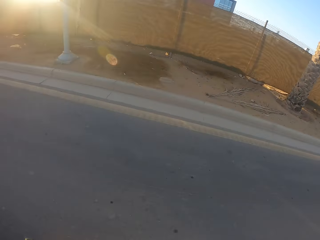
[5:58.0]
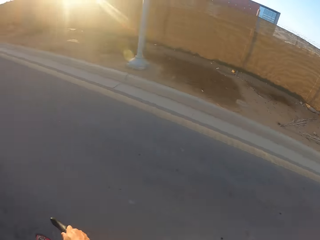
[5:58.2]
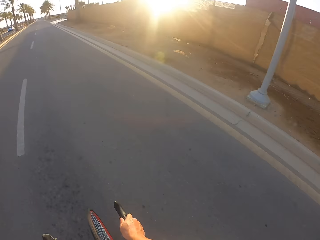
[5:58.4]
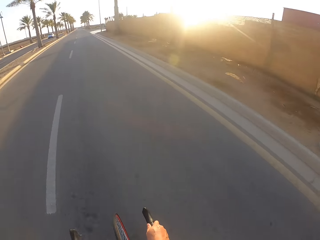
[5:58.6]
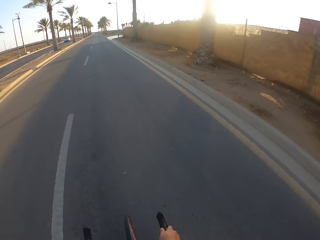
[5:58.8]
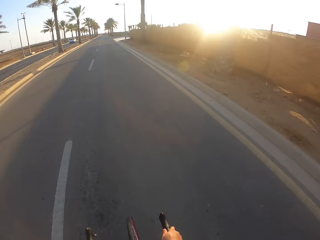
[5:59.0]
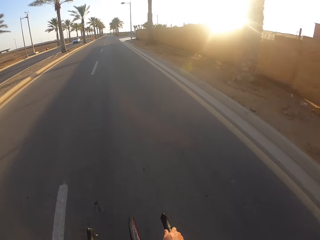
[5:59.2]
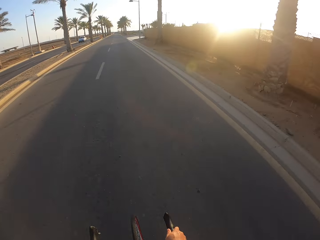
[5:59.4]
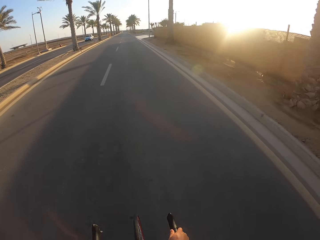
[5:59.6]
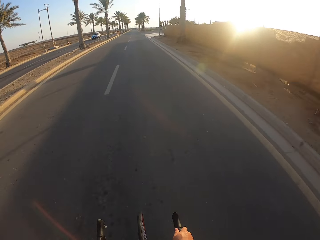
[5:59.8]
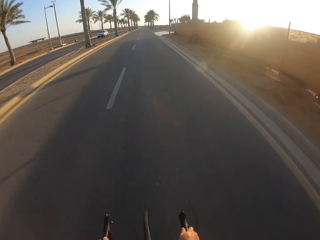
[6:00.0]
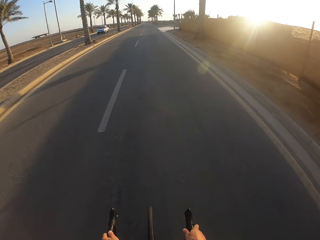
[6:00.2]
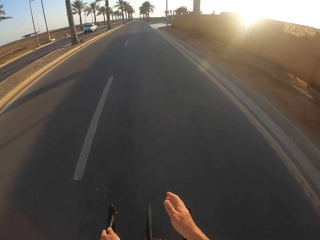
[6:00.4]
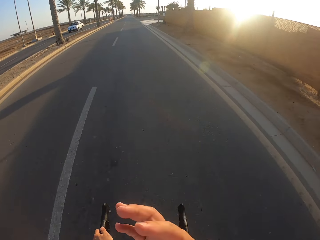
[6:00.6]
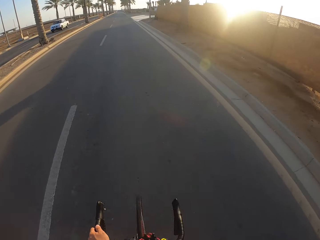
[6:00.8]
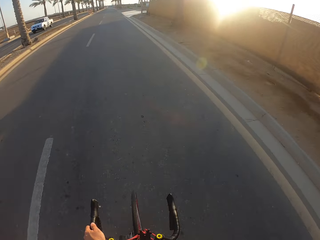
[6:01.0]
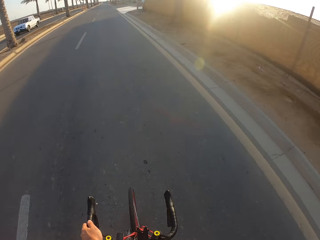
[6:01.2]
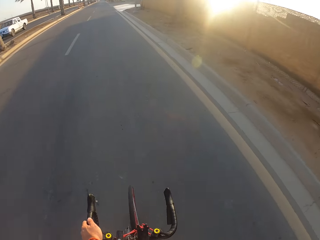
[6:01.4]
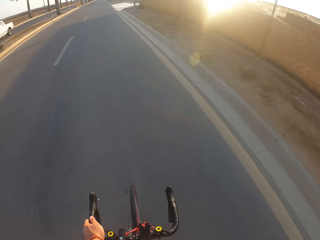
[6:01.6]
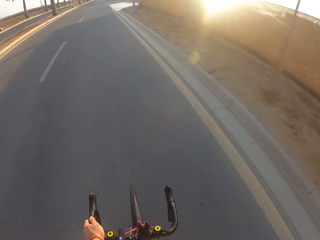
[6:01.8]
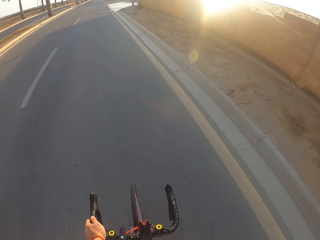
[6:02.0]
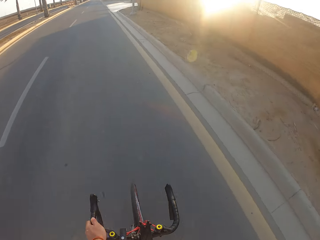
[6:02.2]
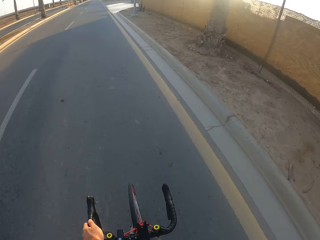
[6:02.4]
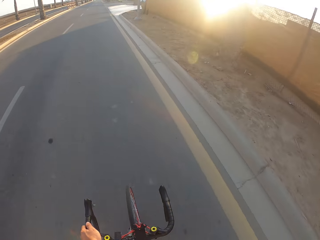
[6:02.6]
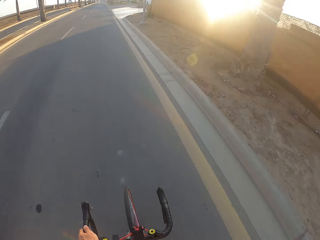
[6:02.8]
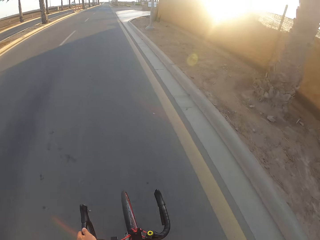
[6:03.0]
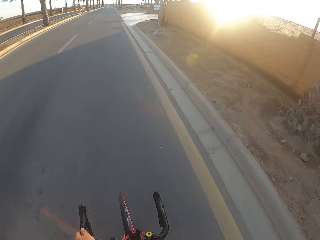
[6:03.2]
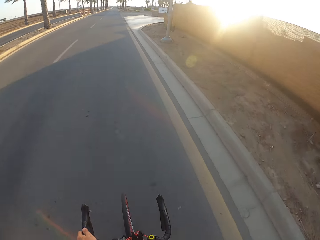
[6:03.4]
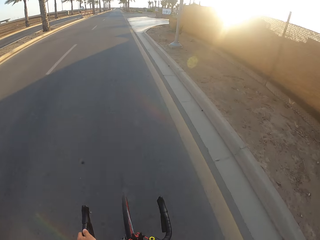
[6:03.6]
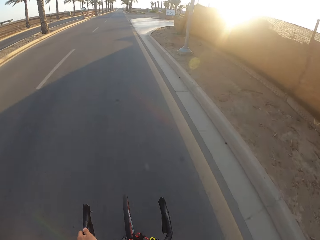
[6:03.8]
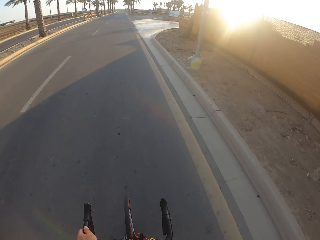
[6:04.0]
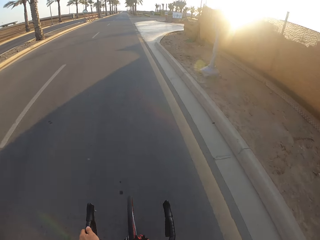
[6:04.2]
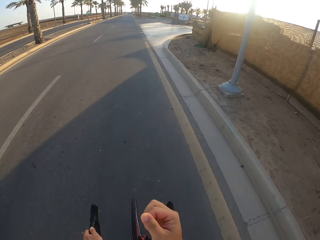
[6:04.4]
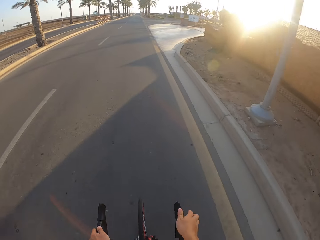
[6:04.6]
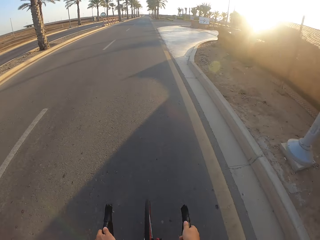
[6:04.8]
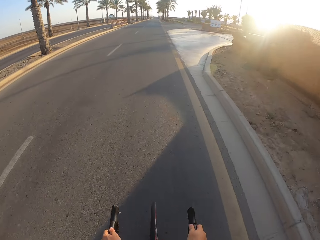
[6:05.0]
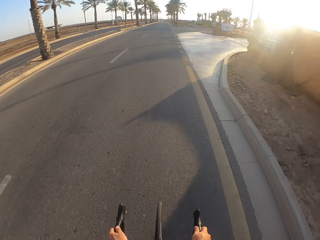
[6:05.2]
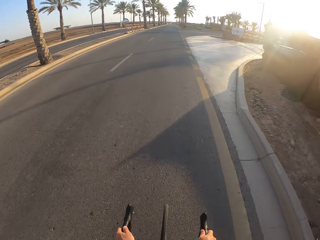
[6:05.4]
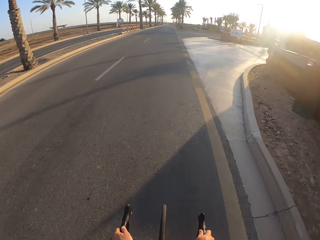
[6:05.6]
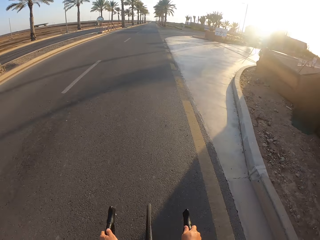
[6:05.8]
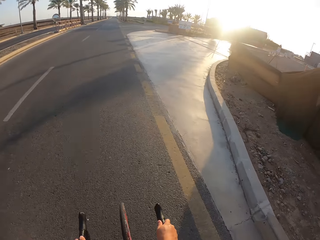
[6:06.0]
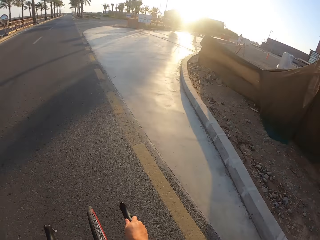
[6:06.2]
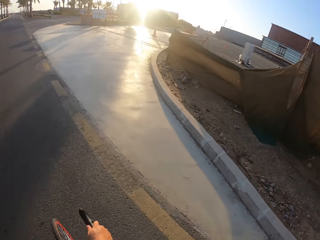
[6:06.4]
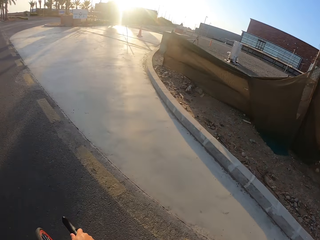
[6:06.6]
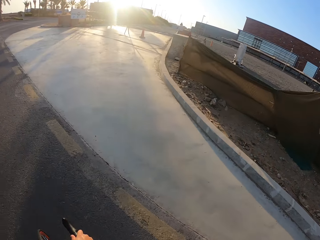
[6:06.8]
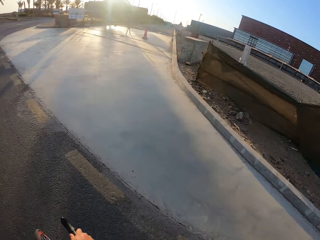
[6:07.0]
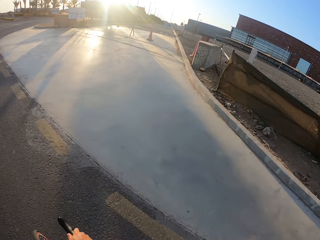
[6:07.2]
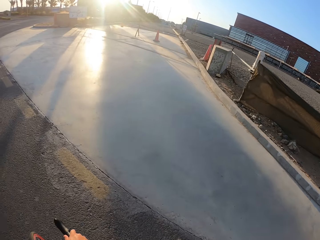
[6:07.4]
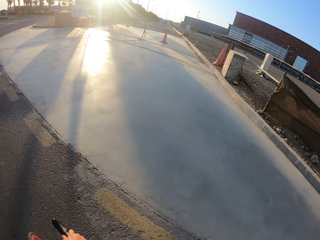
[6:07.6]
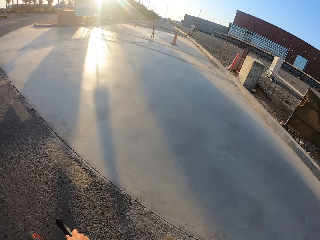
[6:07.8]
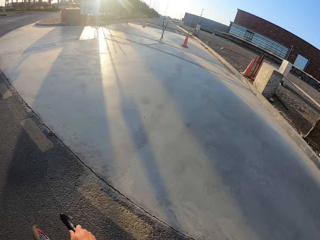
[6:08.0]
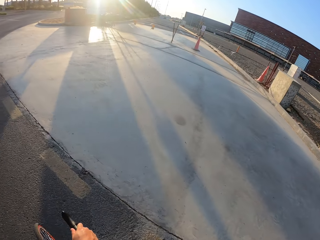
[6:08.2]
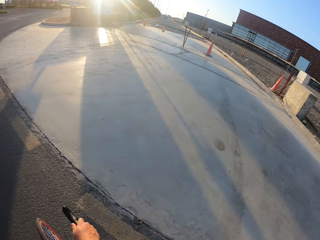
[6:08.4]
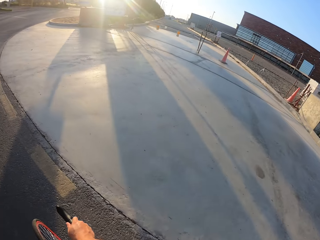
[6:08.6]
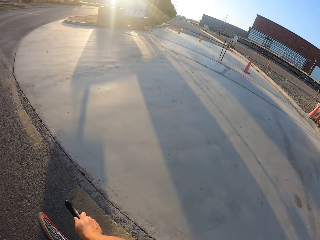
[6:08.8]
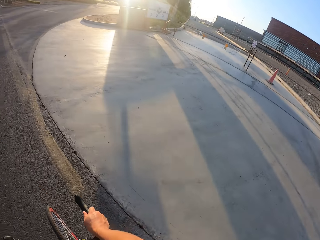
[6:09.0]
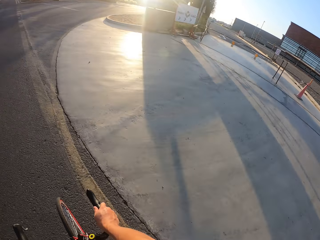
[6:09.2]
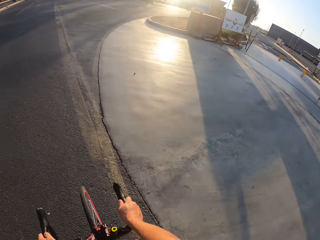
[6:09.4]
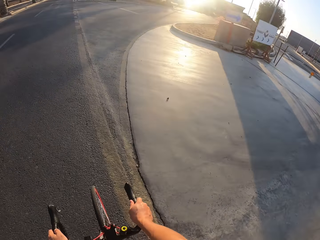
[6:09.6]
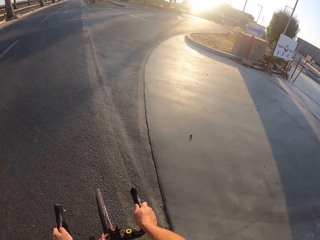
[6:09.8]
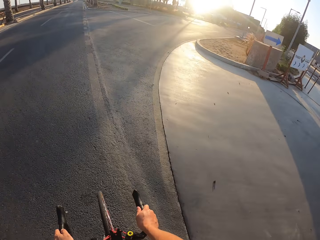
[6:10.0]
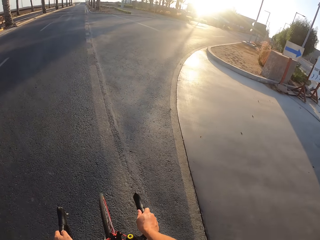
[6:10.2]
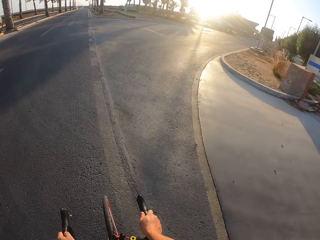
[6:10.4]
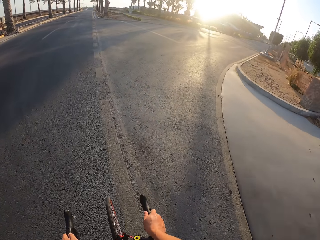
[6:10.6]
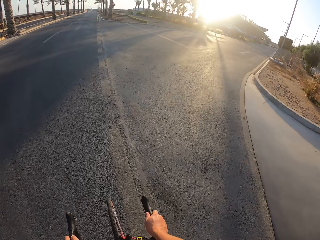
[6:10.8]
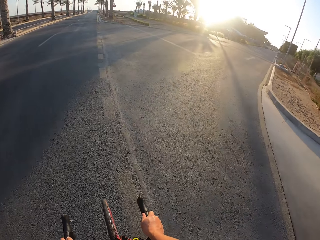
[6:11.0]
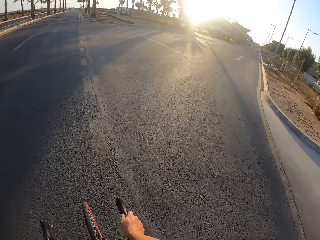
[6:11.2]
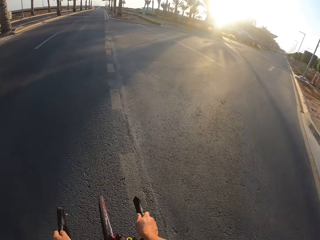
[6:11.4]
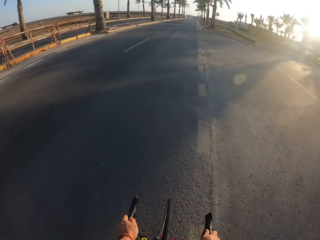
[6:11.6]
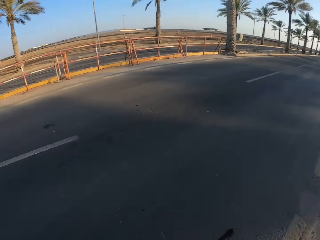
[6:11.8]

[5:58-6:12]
The camera wearer touches part of his body. He turns his head.

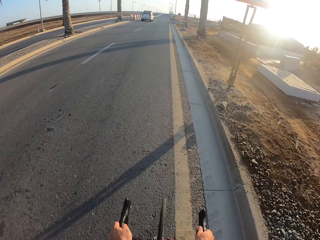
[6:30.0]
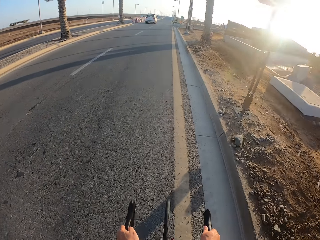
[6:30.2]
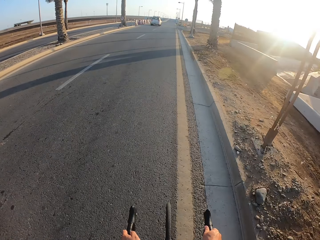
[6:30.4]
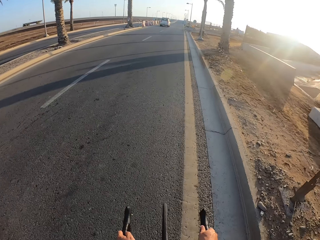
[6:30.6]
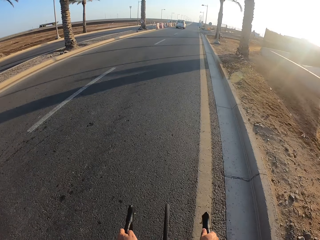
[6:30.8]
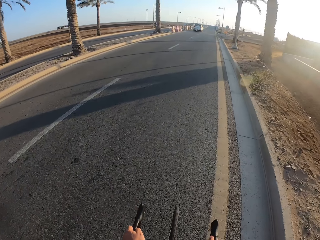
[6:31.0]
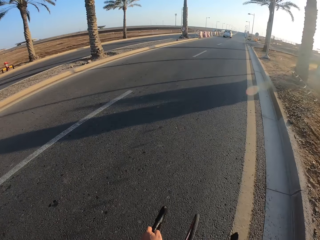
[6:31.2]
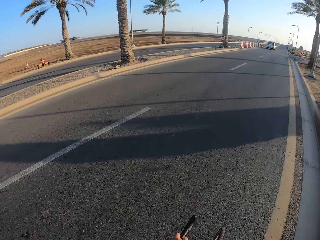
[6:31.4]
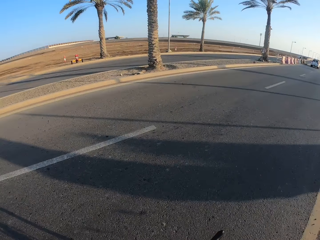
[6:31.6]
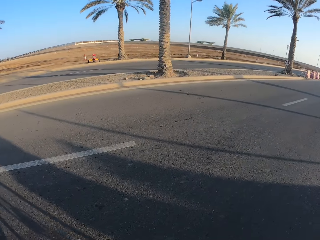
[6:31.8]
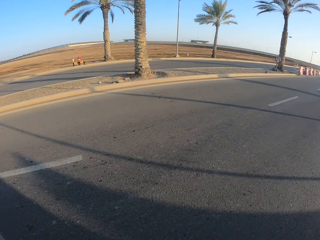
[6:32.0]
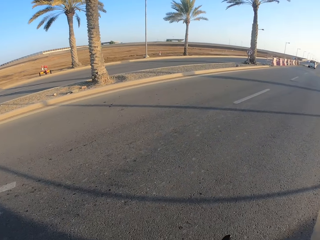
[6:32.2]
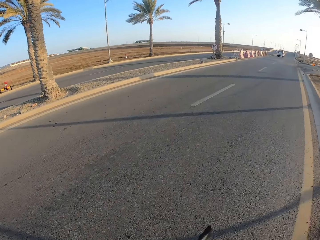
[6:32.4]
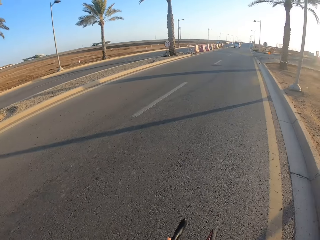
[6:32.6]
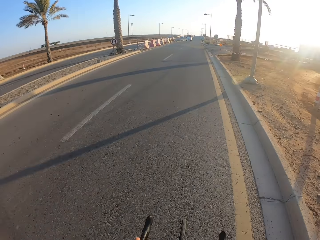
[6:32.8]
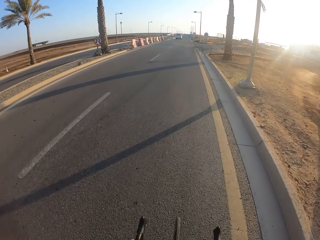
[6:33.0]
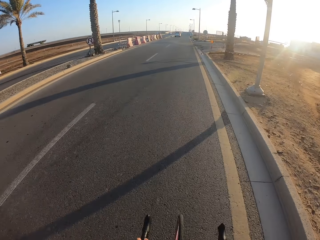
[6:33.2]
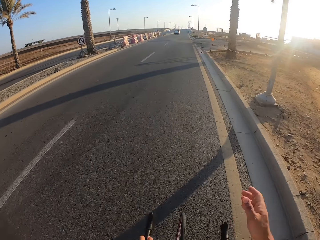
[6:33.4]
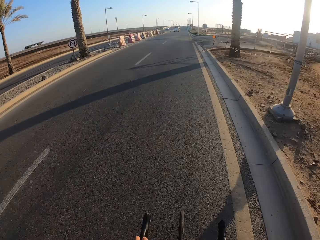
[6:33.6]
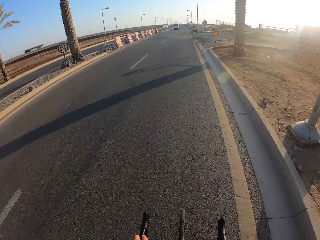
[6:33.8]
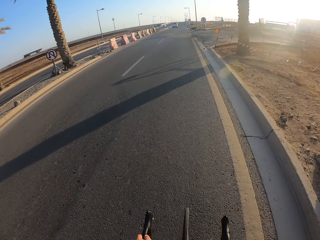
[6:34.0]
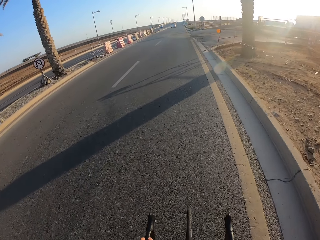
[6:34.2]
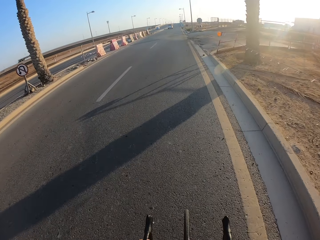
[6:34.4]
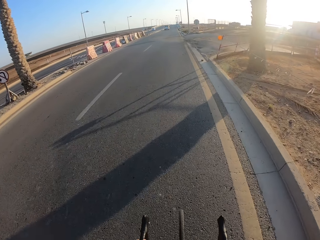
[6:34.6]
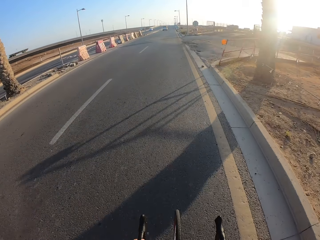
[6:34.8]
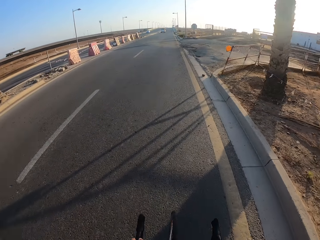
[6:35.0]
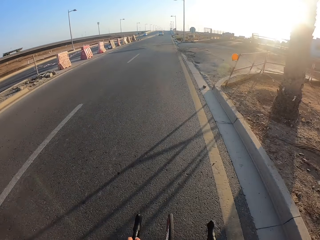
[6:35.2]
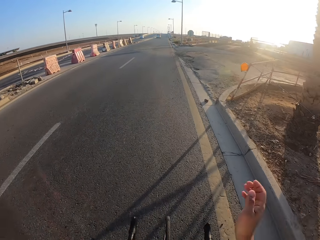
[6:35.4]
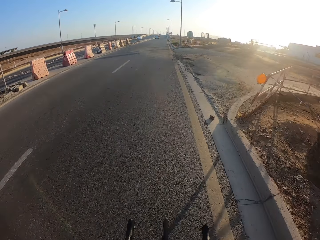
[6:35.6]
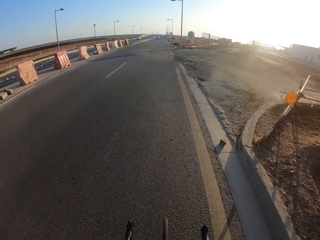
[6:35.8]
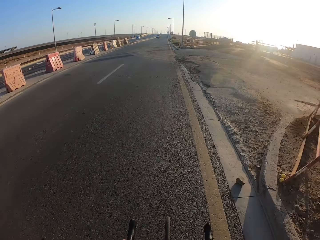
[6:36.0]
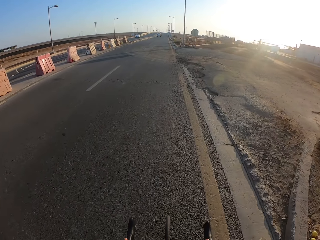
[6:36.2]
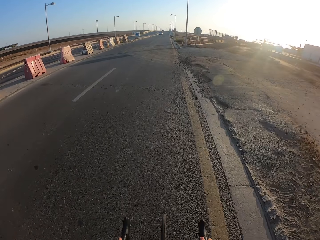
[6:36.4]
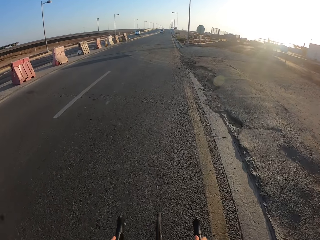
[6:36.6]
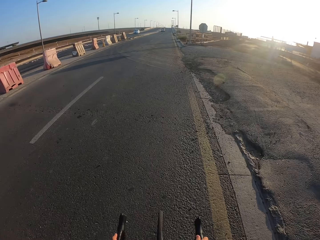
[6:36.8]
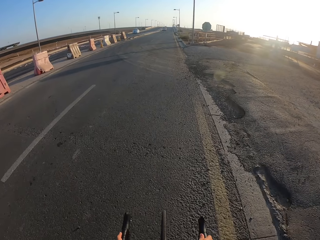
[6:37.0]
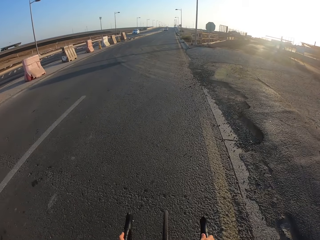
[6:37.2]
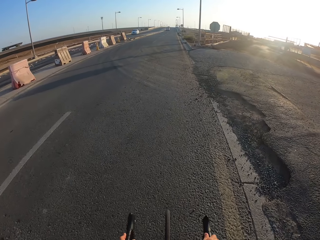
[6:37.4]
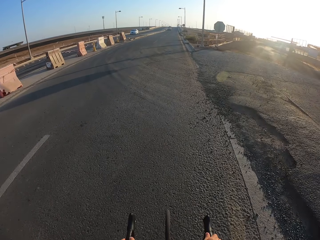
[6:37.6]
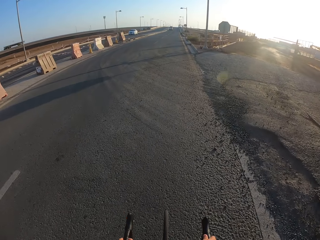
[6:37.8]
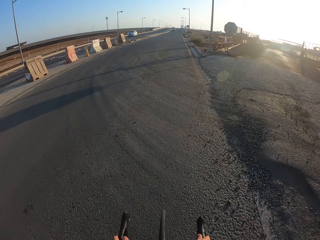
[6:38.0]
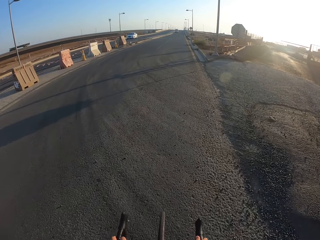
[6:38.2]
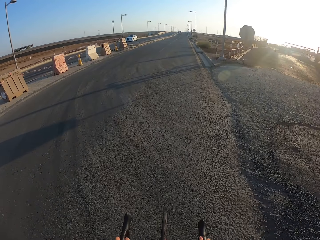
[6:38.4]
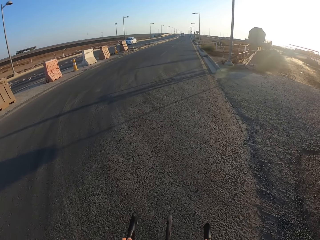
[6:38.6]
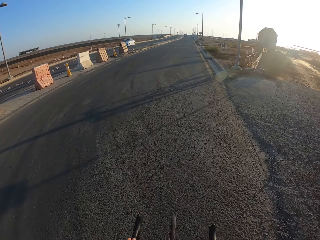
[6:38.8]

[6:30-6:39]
The camera wearer turns his head. He moves his hand.
